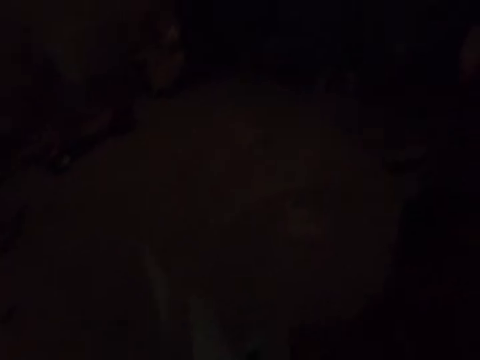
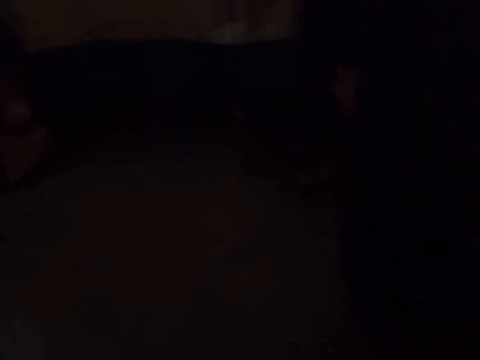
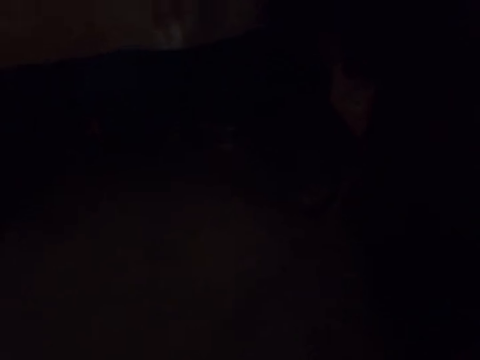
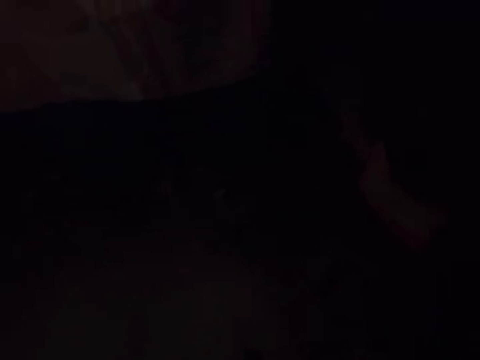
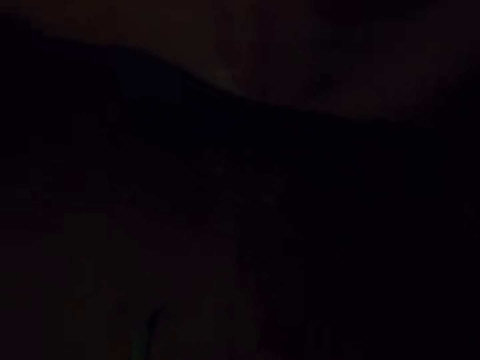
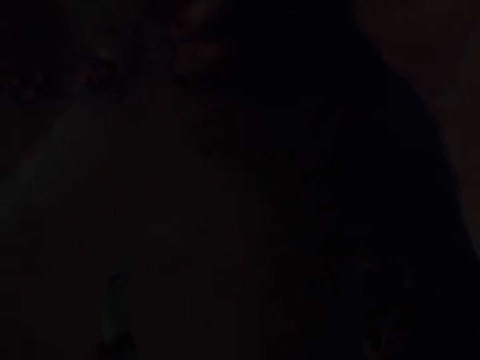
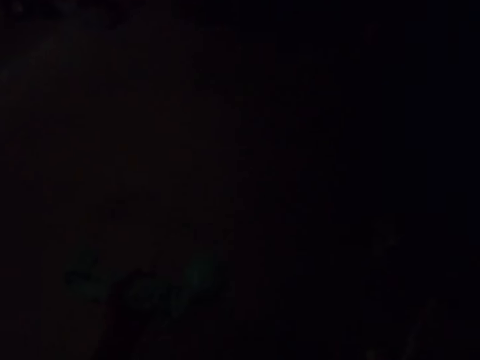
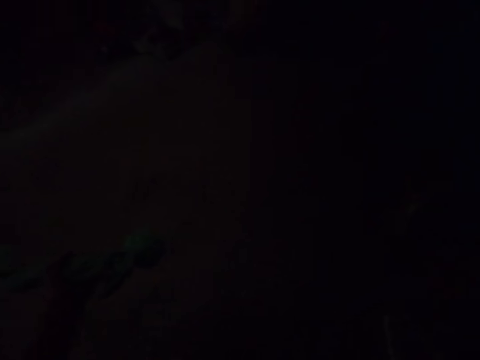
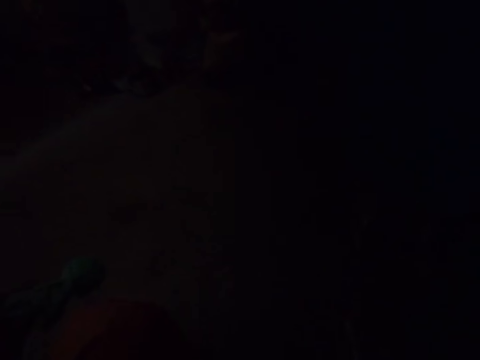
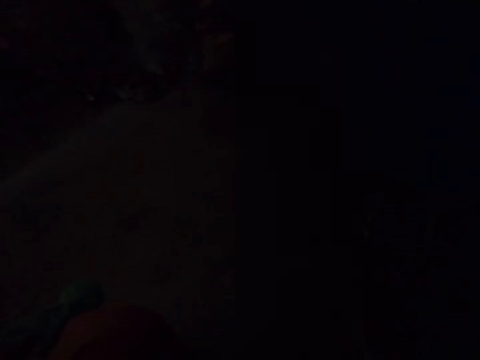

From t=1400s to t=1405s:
The camera wearer walks into a room.

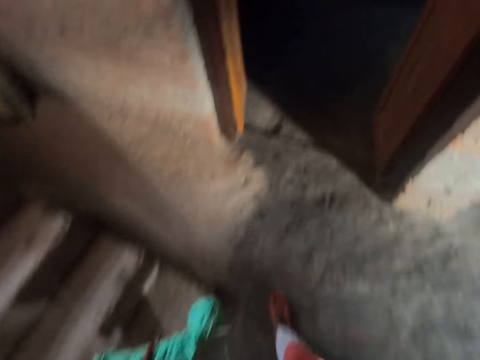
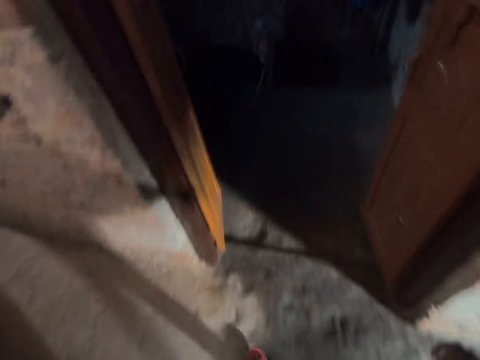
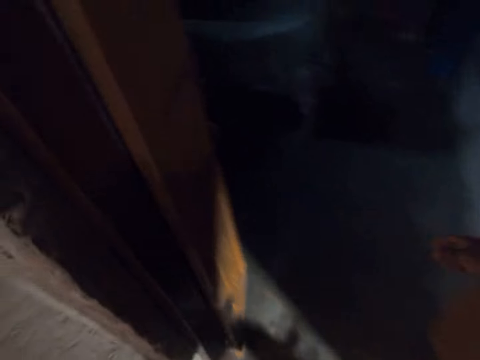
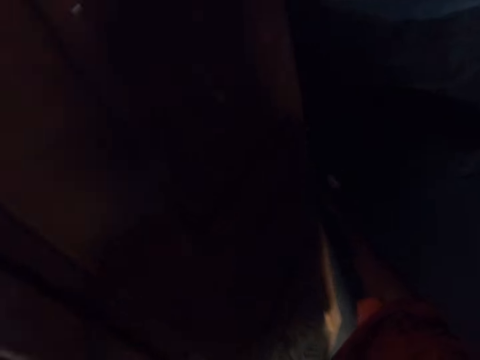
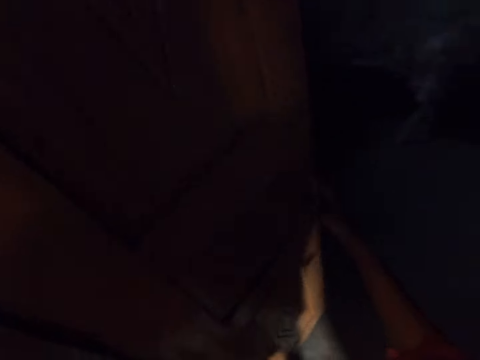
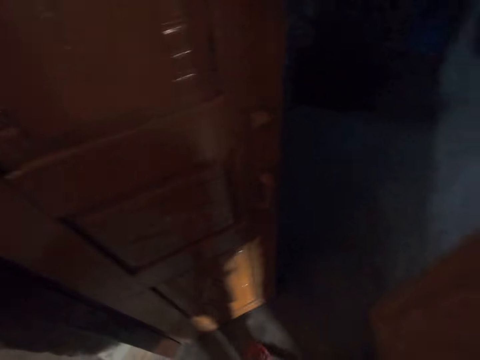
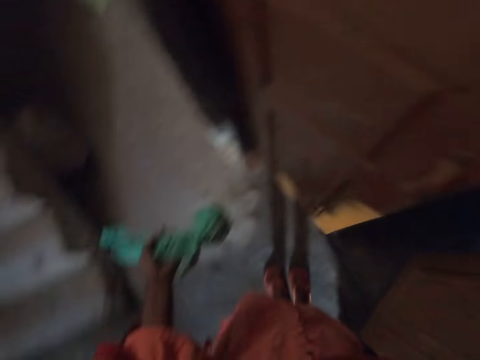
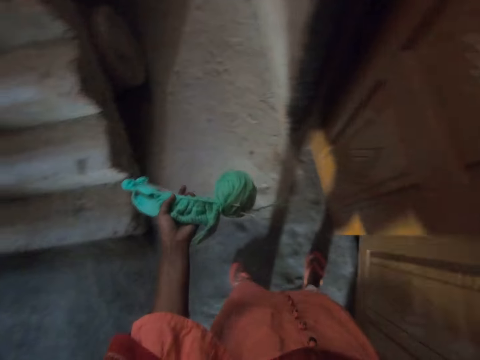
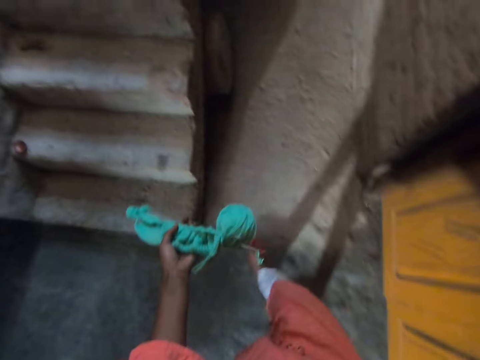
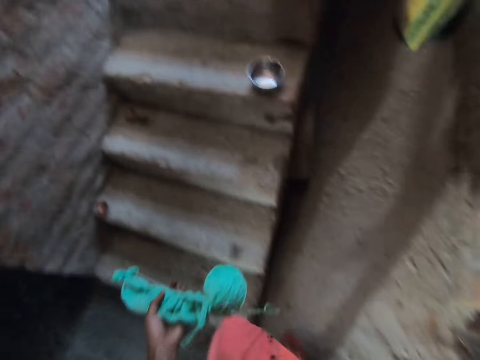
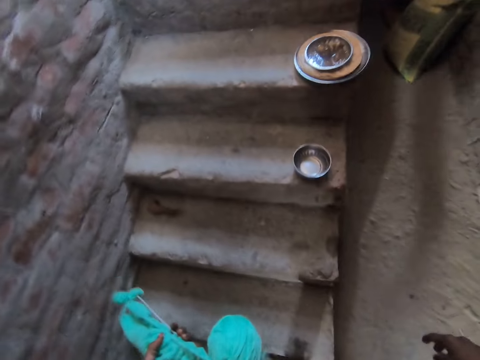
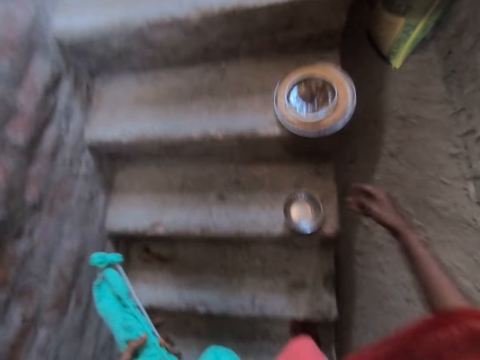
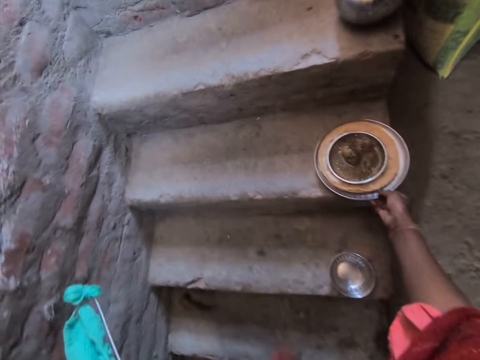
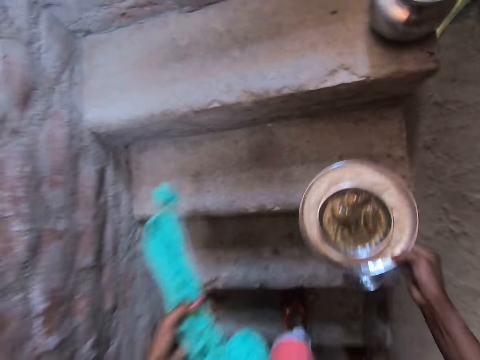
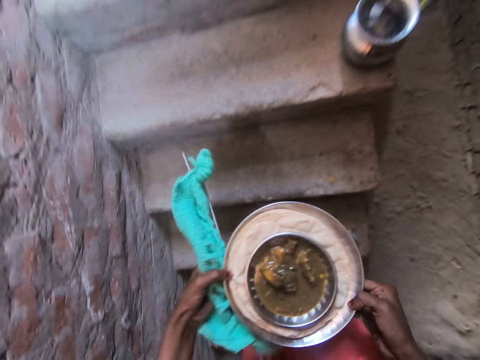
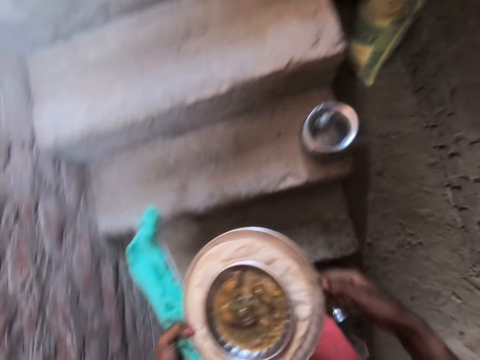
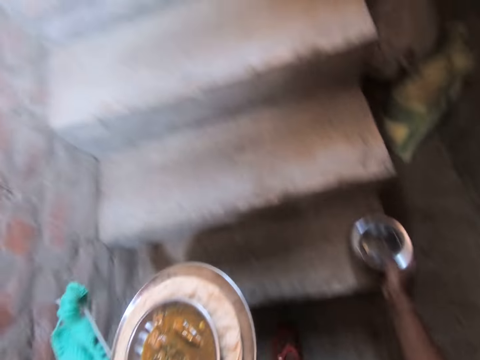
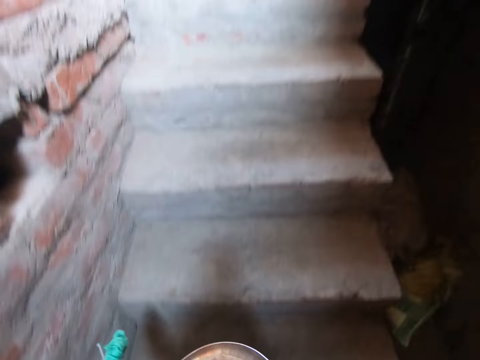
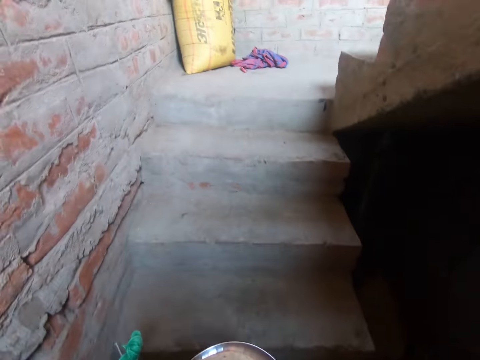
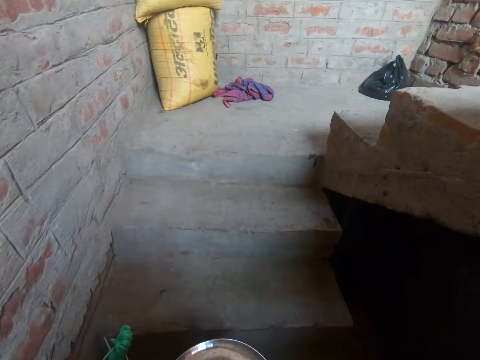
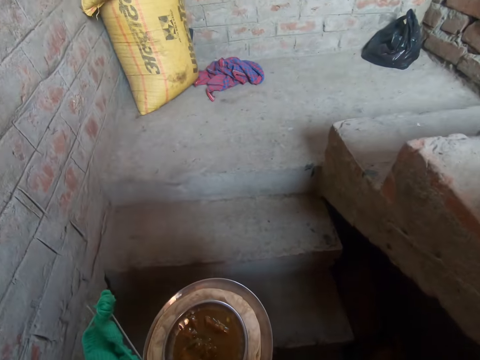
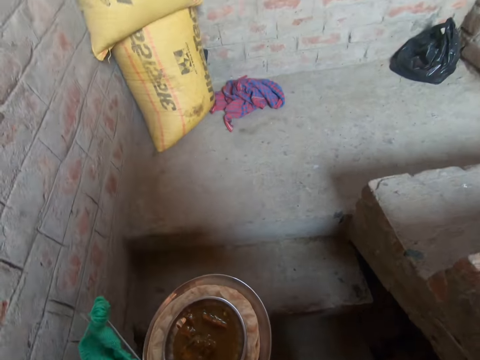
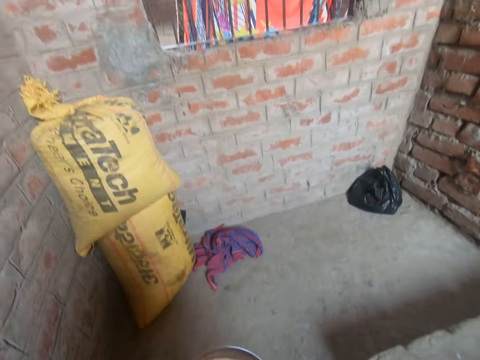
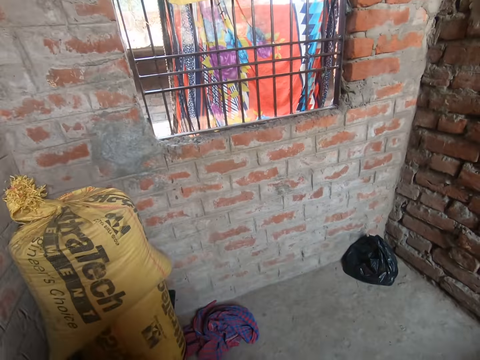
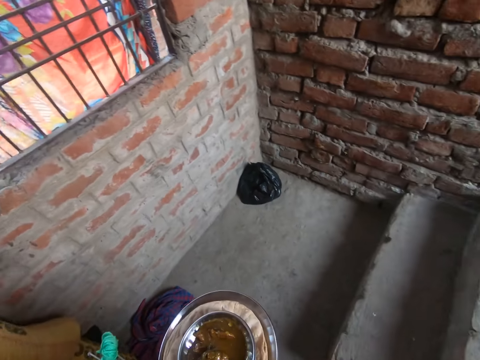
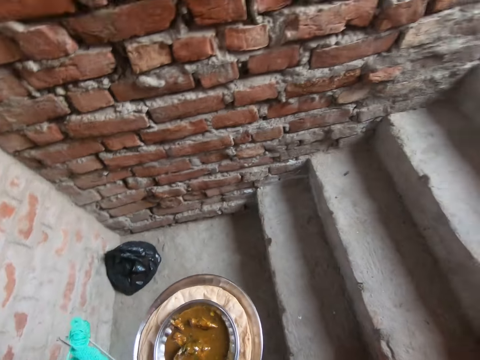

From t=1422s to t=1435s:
The camera wearer closes another door with her right hand. She does it again. She walks up the staircase. She lifts the metal plate from the staircase with her right hand. She passes the metal plate to her left hand. She lifts the second metal bowl from the staircase with her right hand. She ascends the stairs.

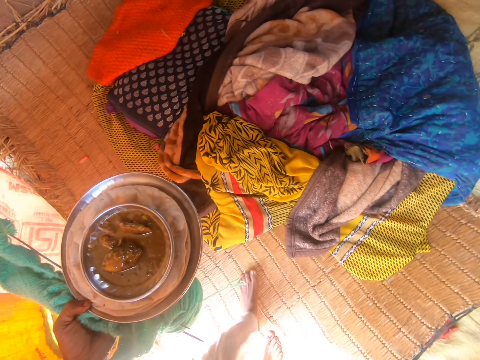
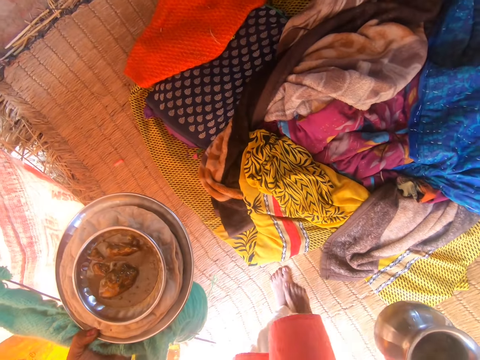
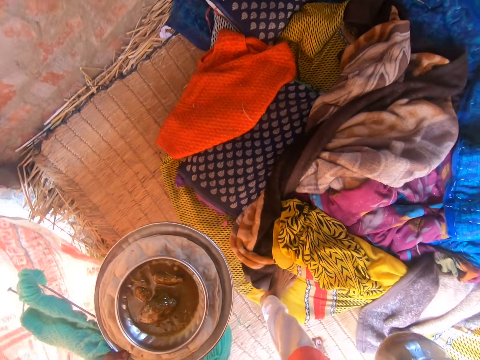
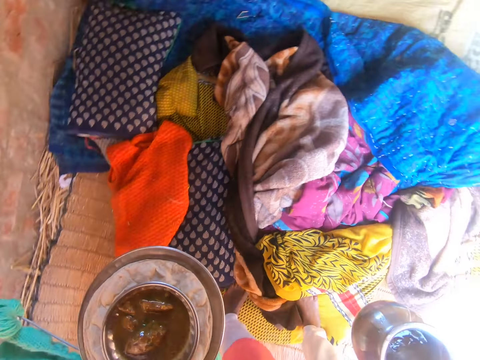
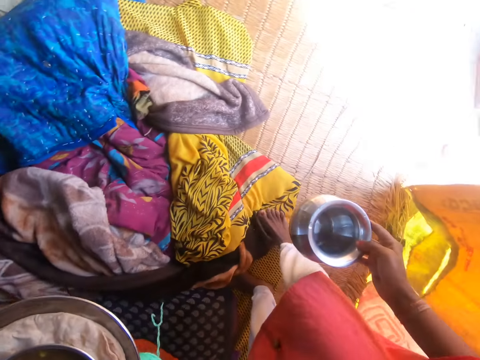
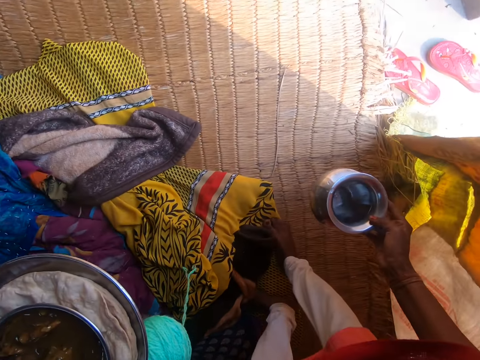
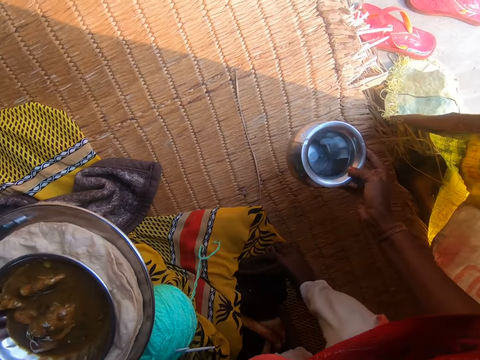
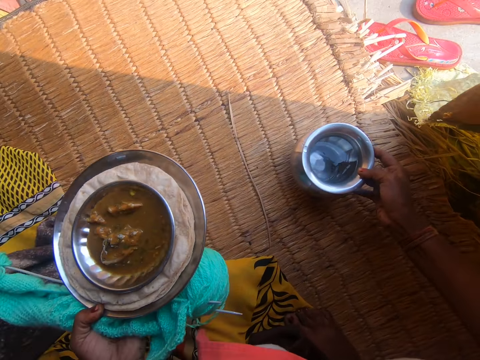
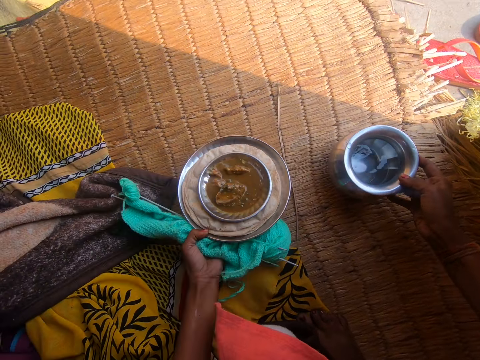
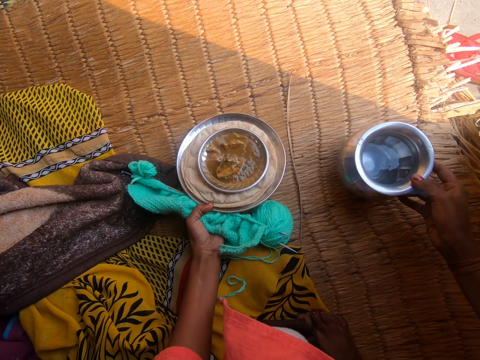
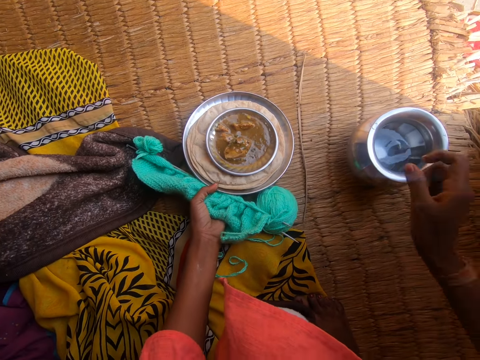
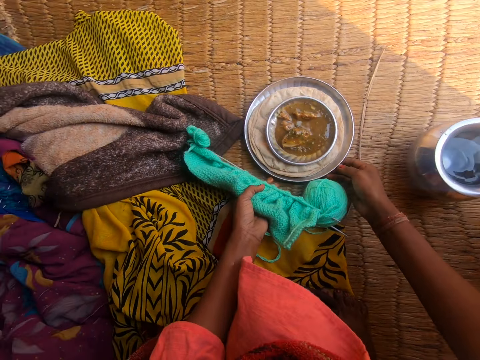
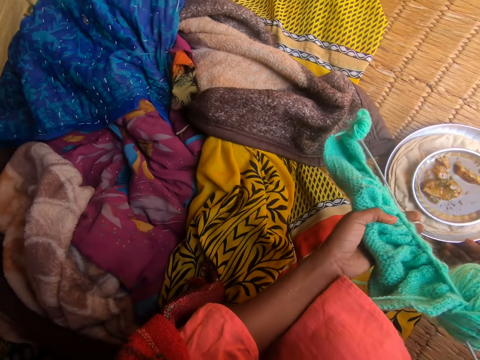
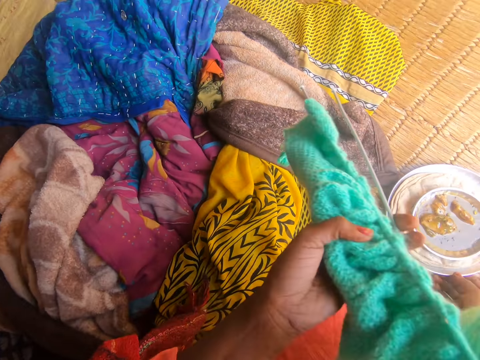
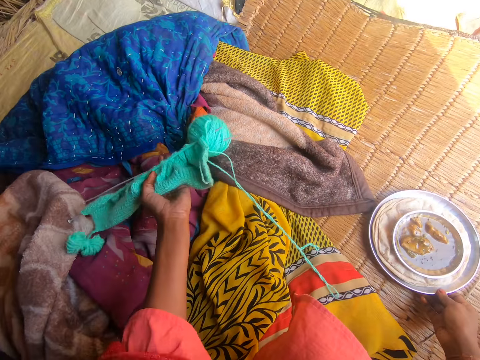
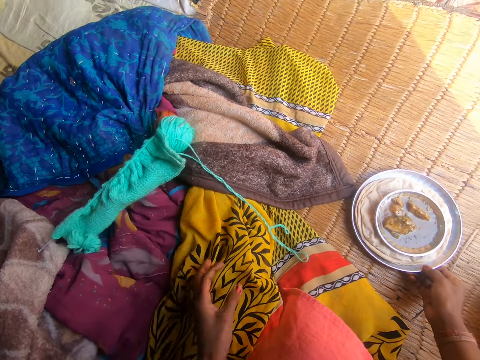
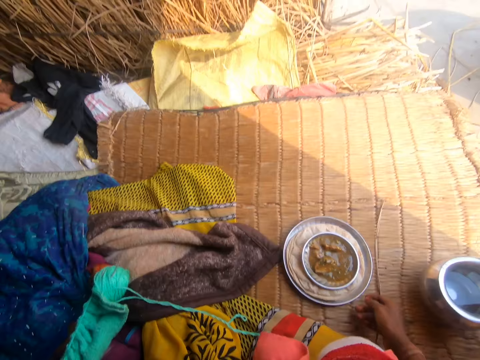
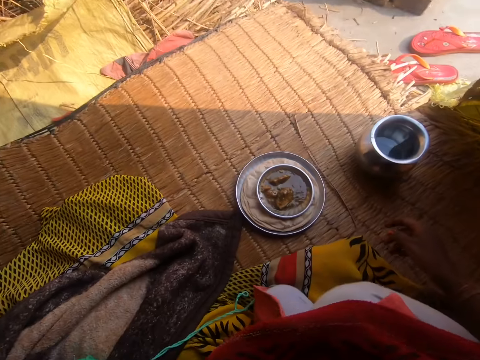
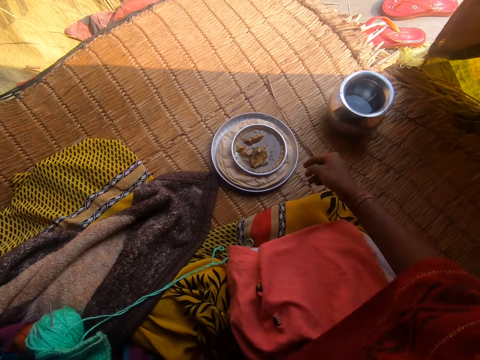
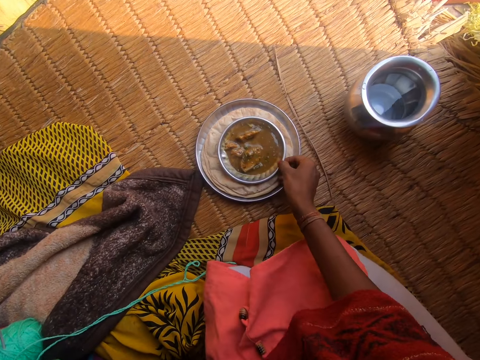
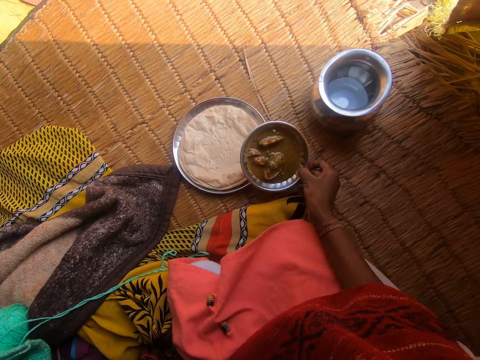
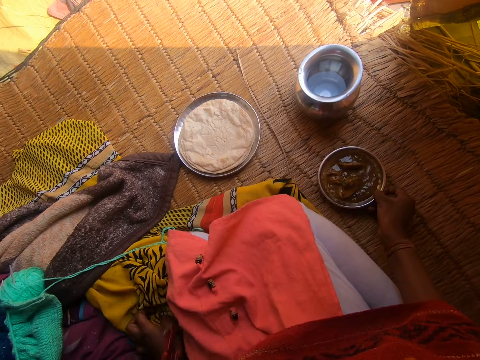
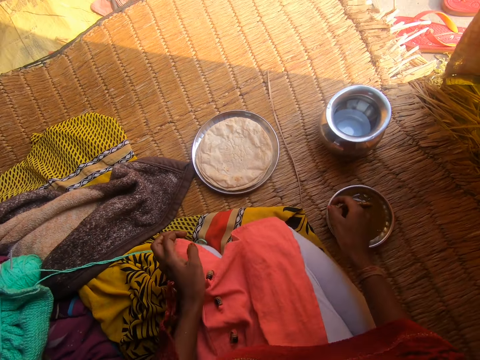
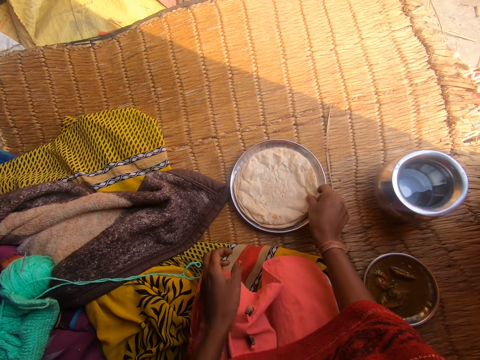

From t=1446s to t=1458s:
The camera wearer sits on a raffia mat. She places the second metal bowl on the raffia mat with her right hand. She places the jug on the mat. She places the metal plate on the raffia mat with her left hand. She touches the metal plate with her left hand. She places the knitting kit on some clothes on the raffia mat with her left hand. She picks up the first metal bowl from the metal plate with her right hand. She places the first metal bowl on the raffia mat with her right hand. She picks up the roti from the metal plate with her right hand.
